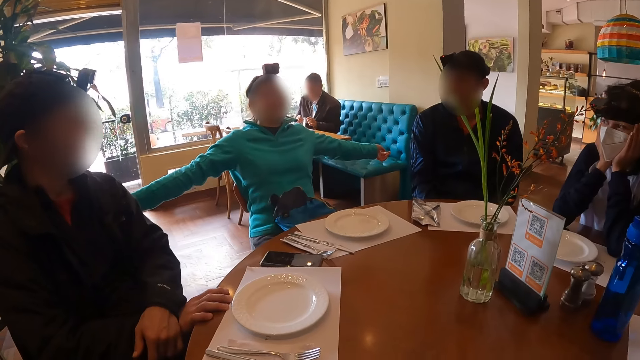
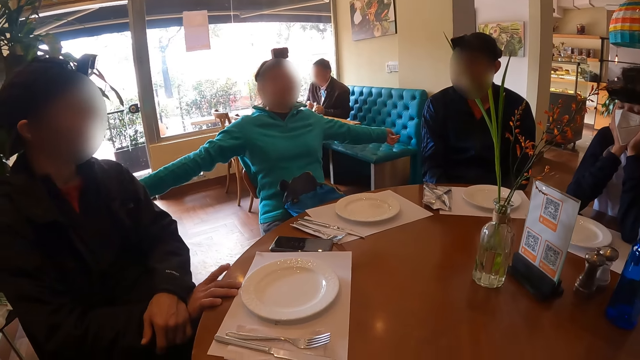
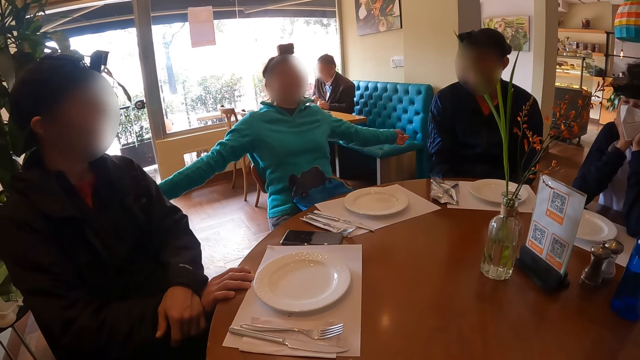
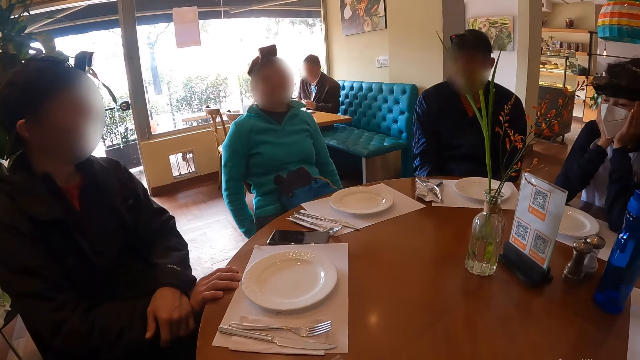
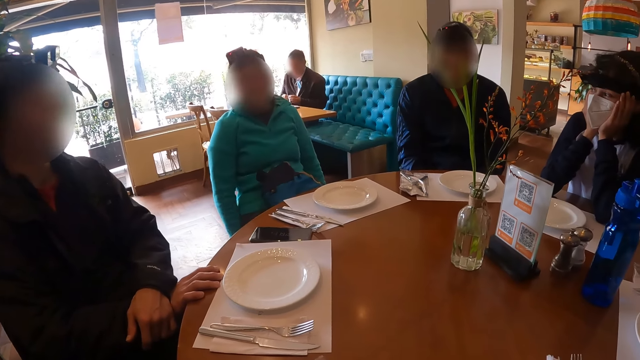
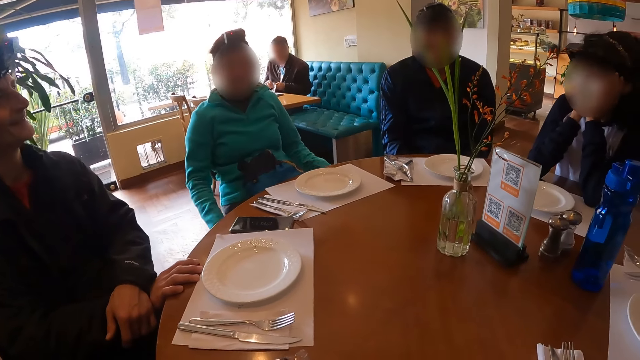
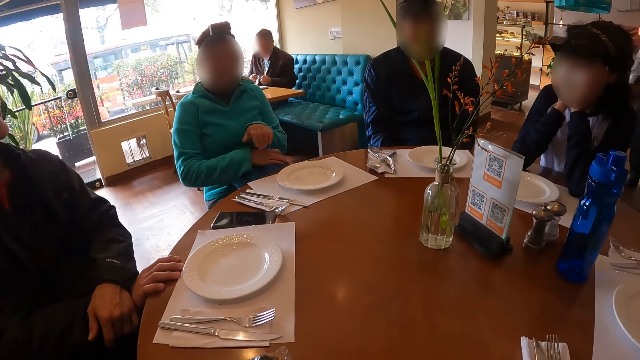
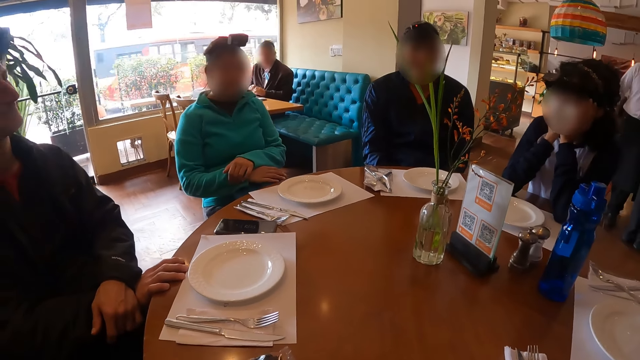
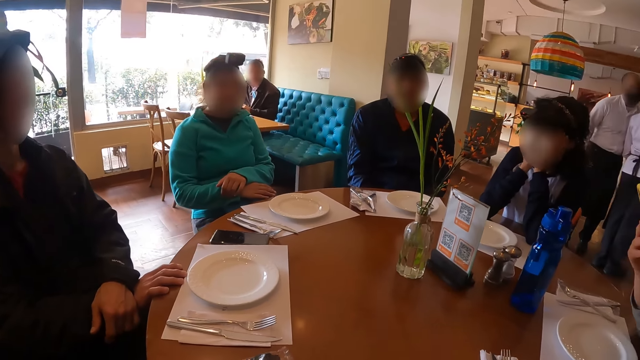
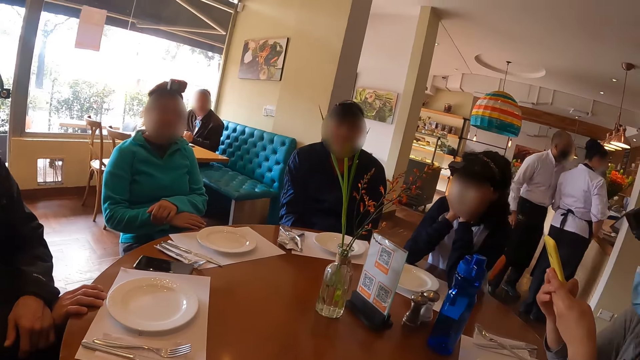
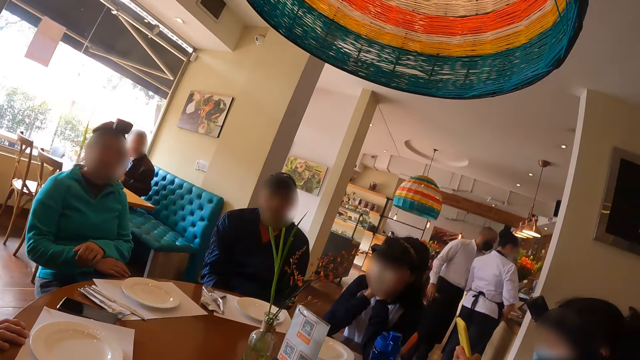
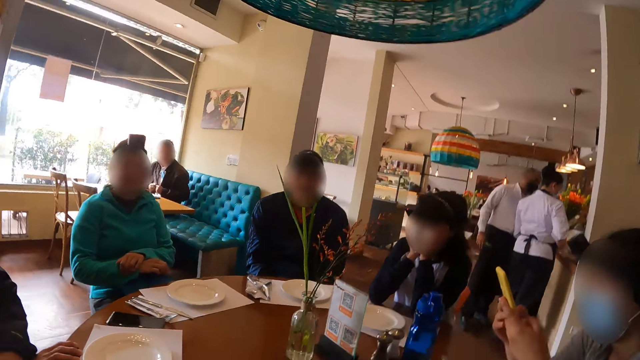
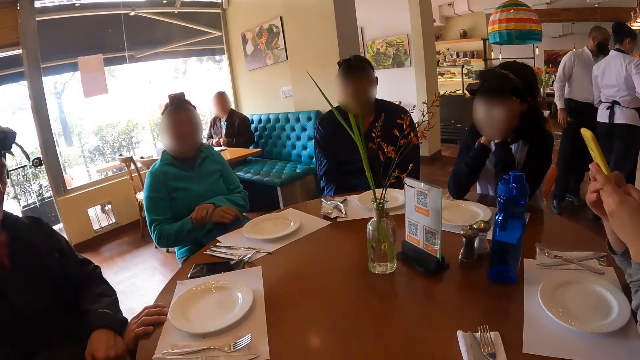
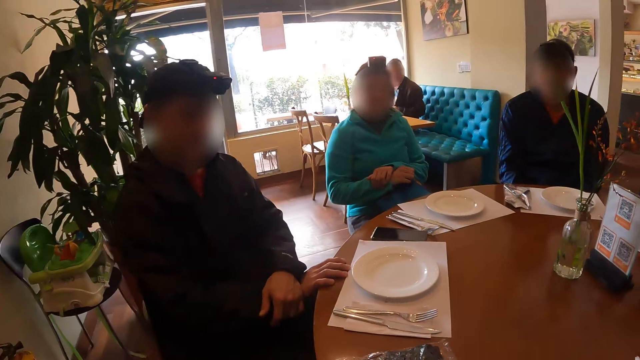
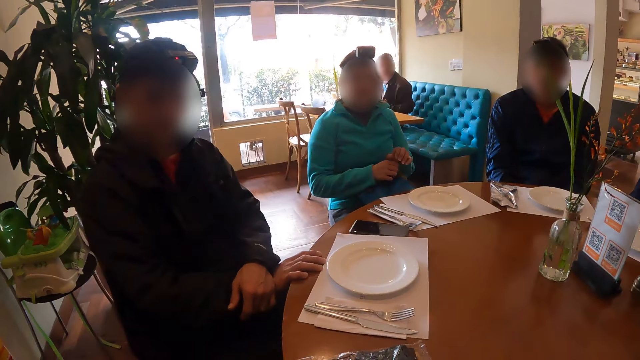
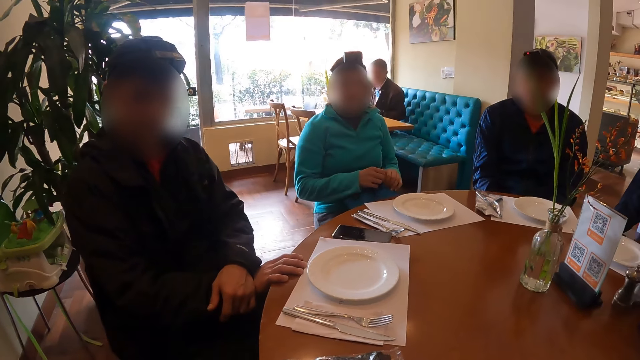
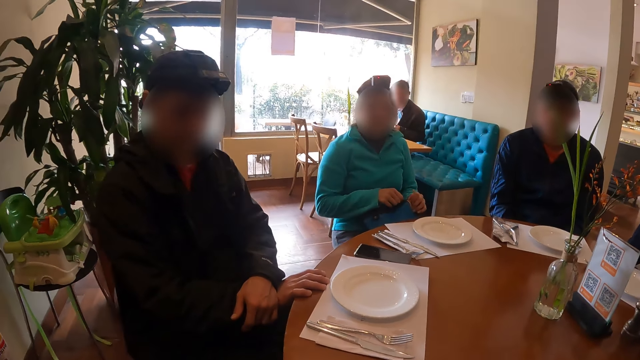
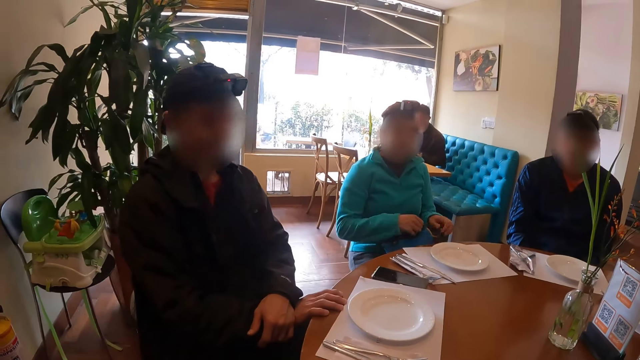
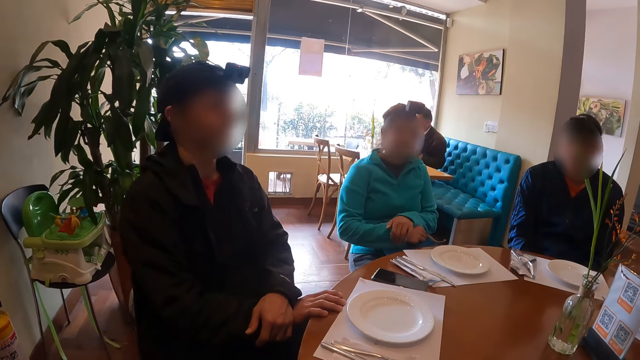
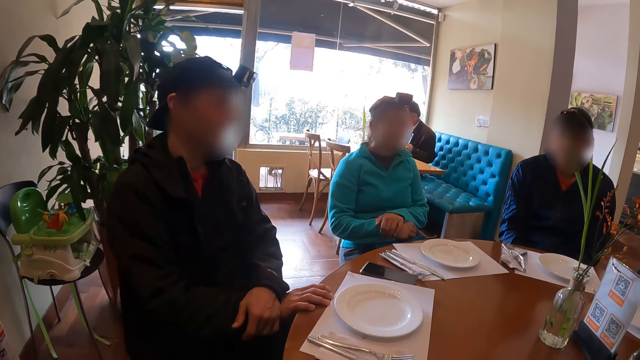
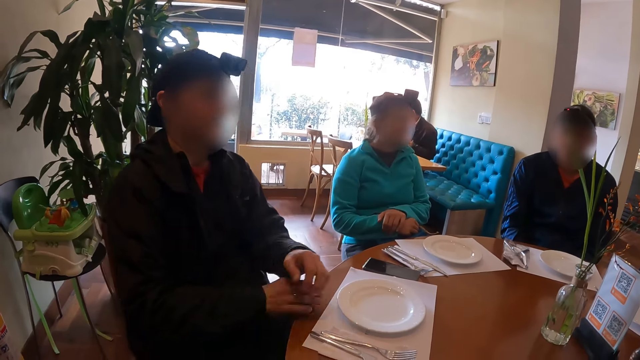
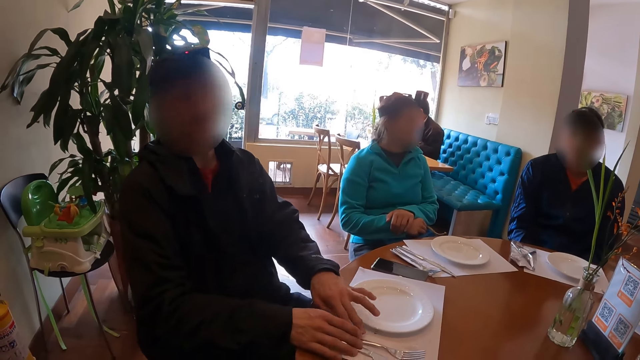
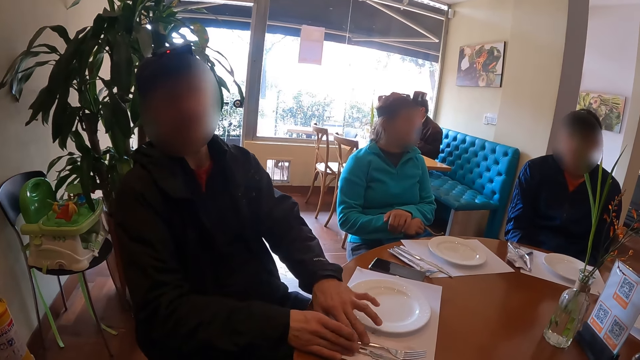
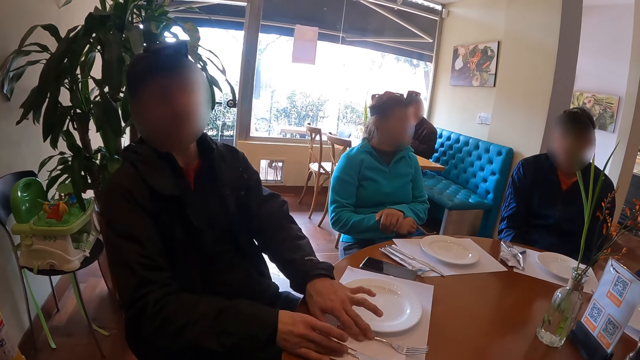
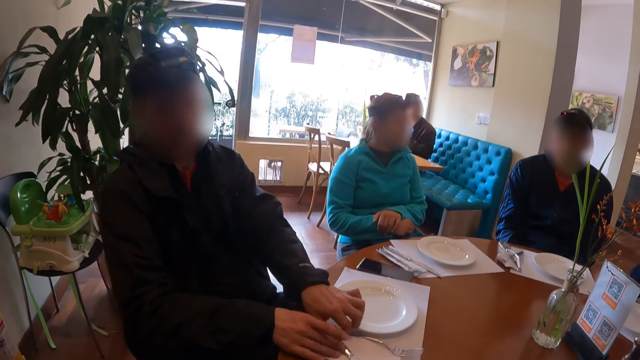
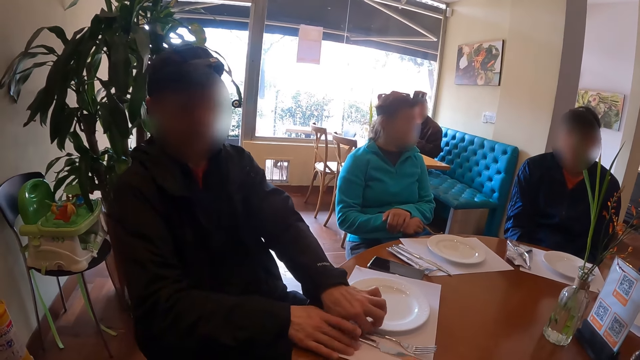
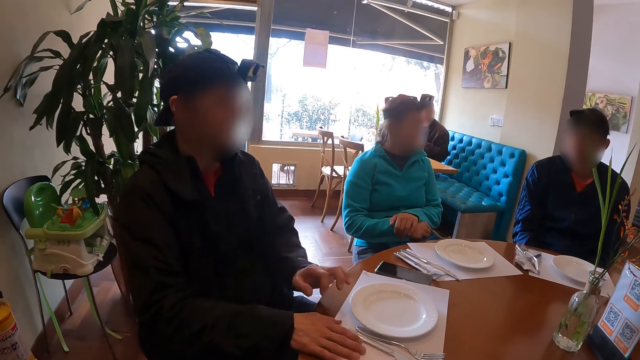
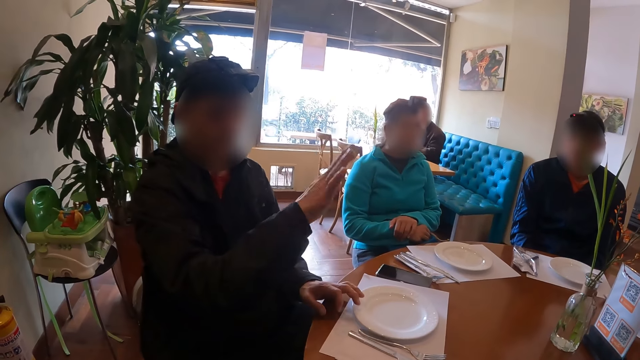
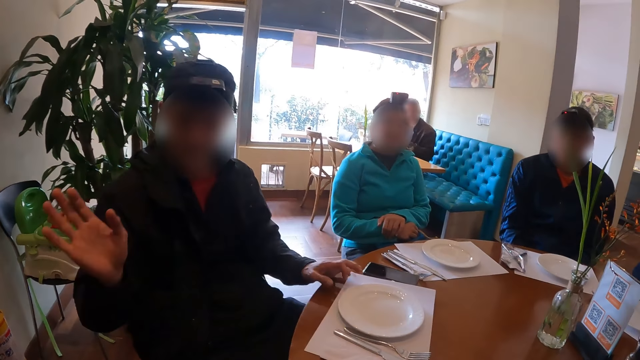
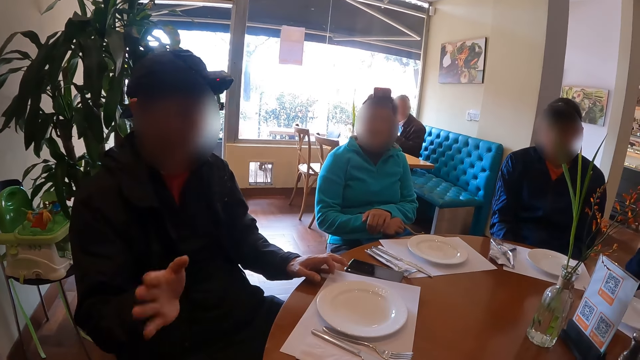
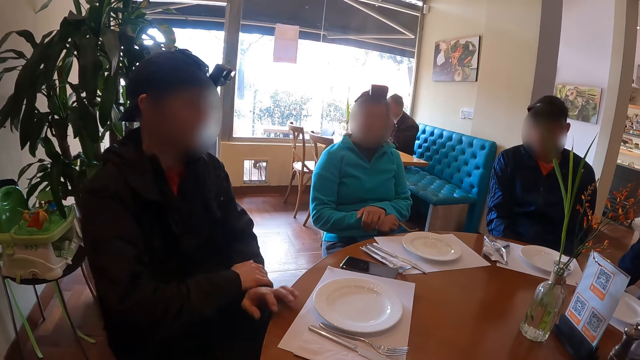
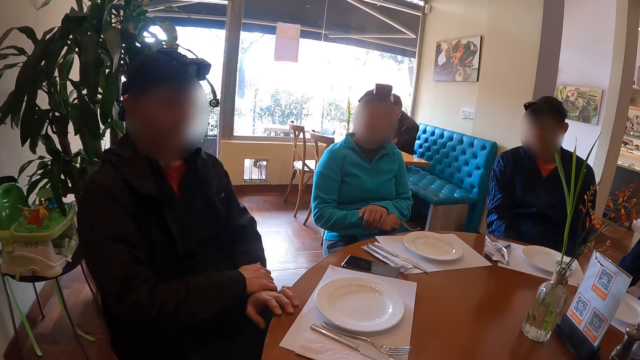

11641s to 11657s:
The camera wearer talks to a man on the table. The man adjusts some cutlery on the table mat with both hands.

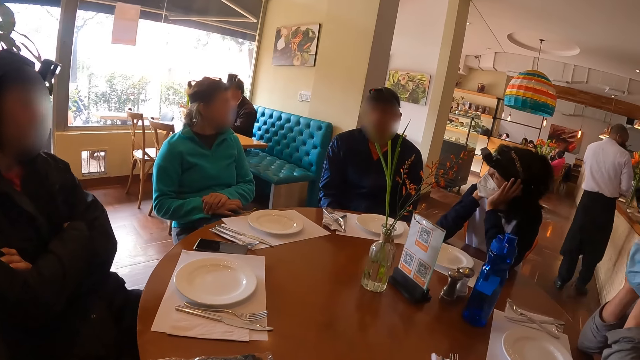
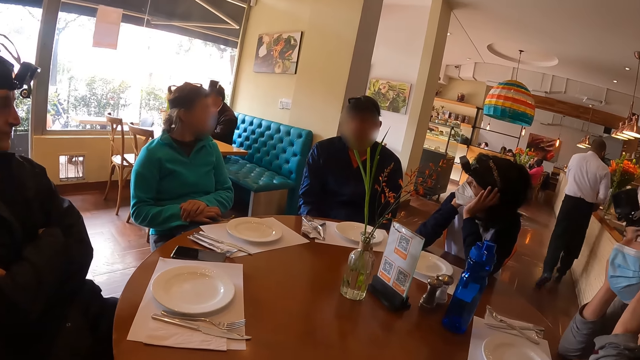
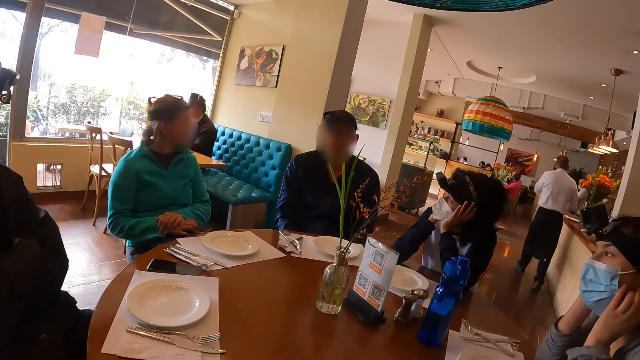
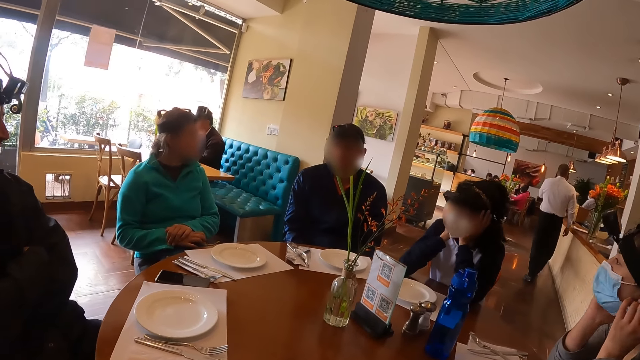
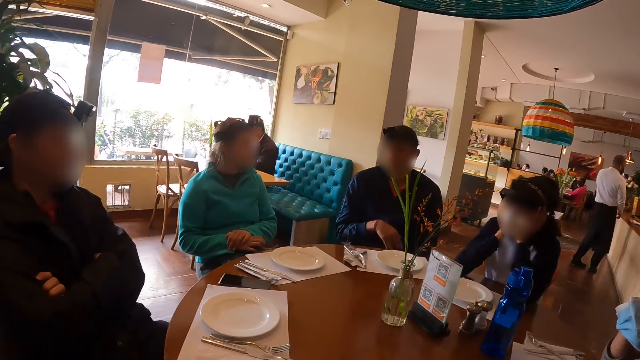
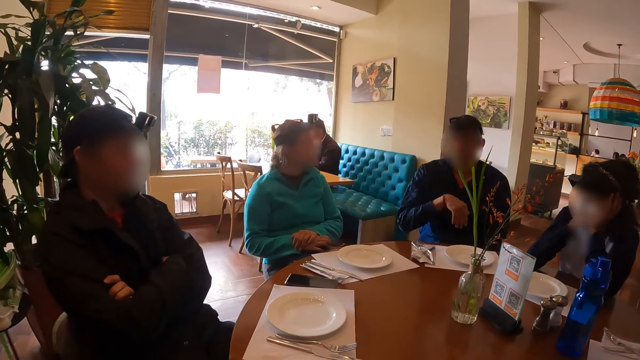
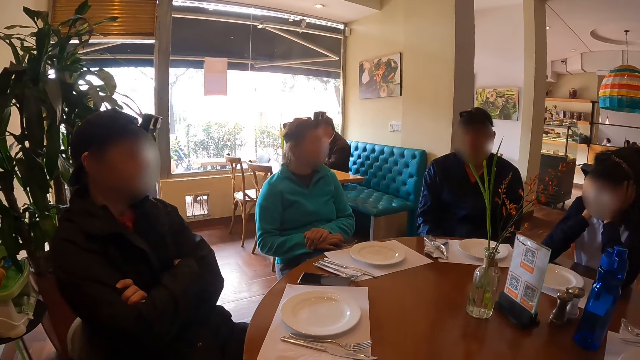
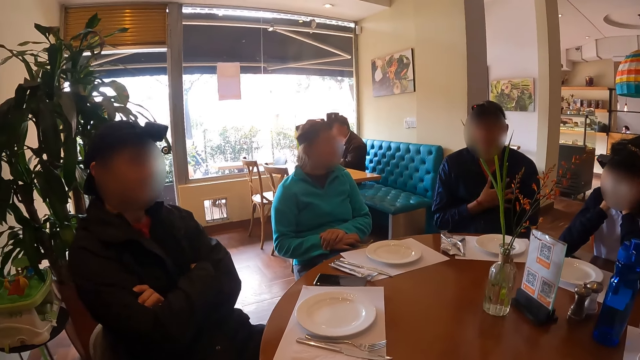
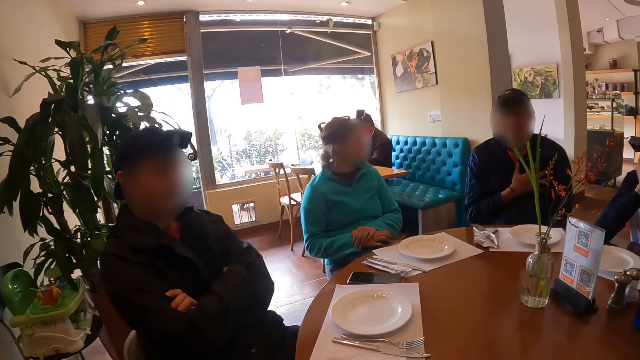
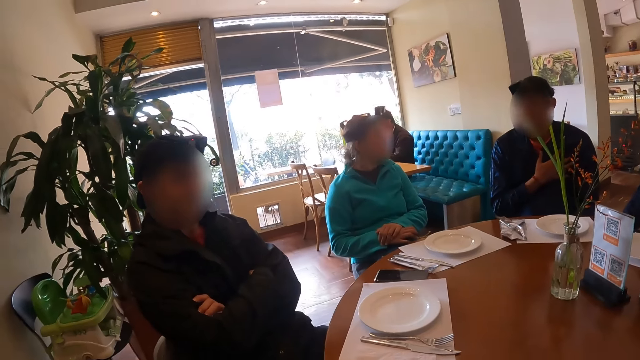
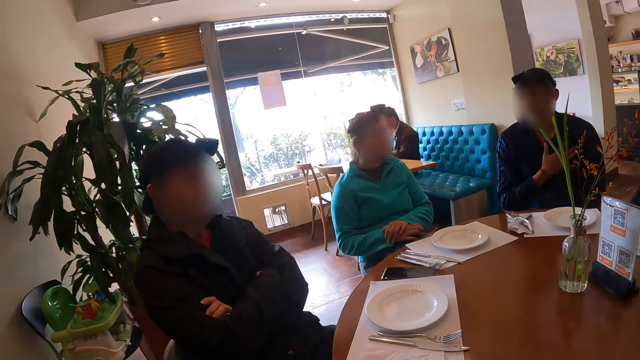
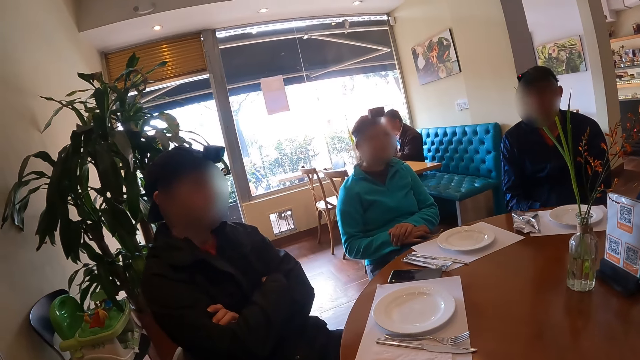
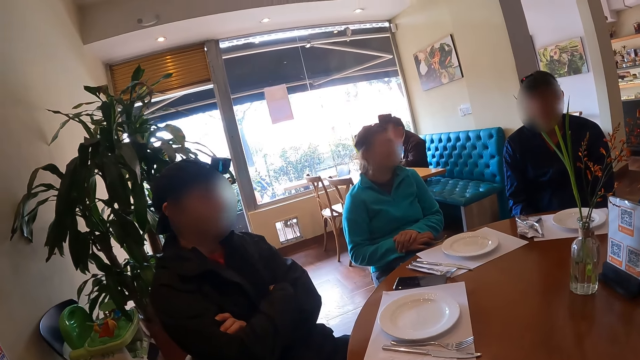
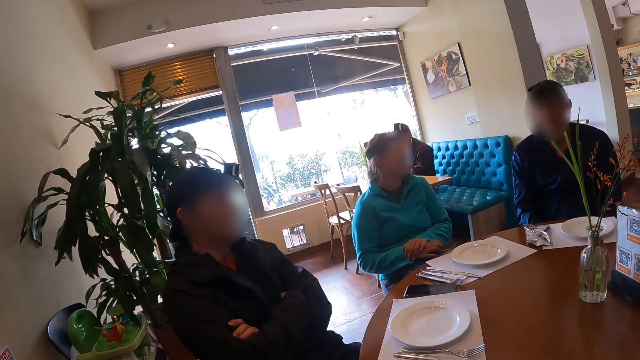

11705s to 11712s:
The woman takes off a face mask with her right hand.
